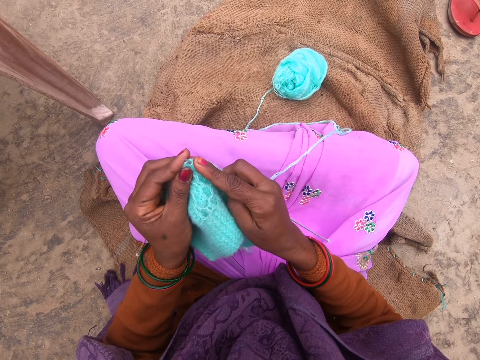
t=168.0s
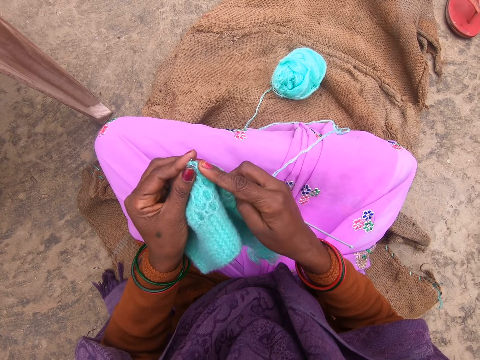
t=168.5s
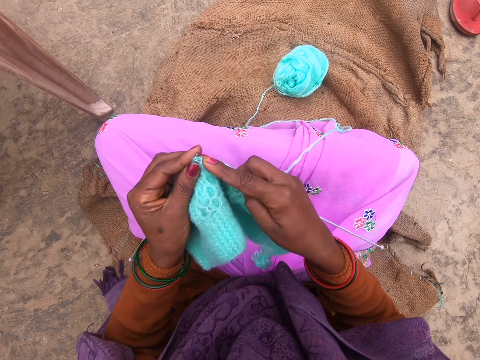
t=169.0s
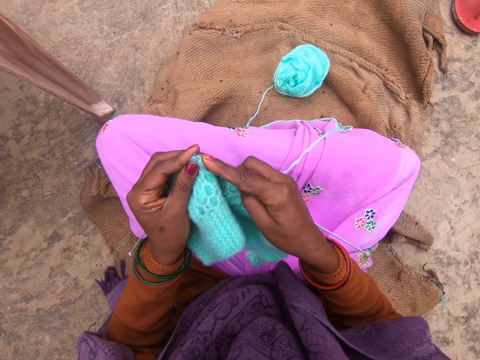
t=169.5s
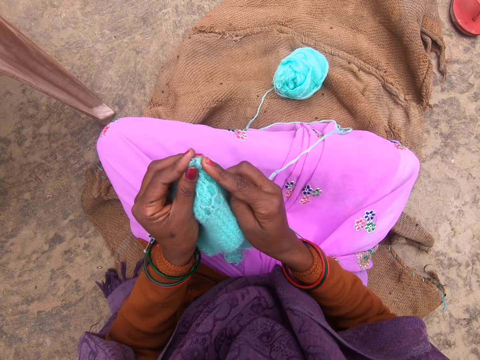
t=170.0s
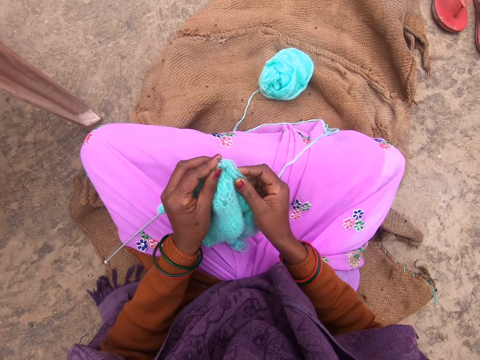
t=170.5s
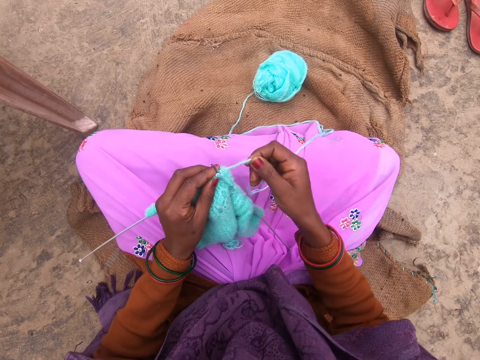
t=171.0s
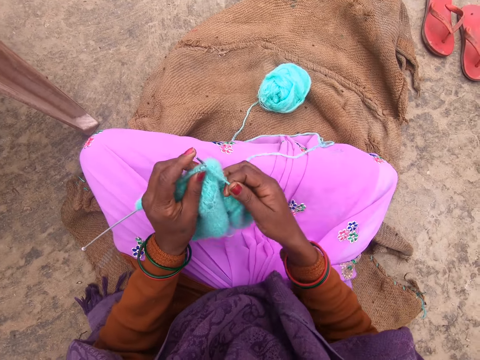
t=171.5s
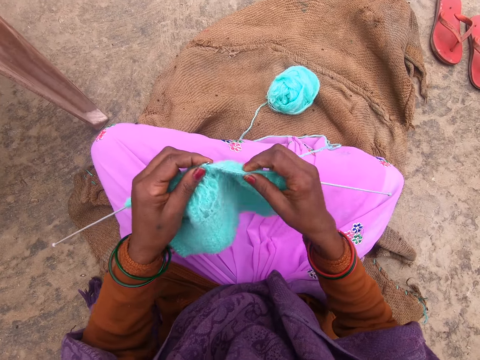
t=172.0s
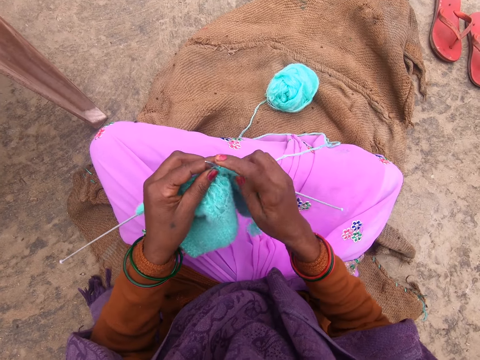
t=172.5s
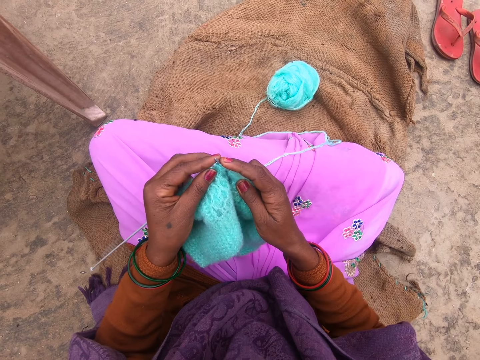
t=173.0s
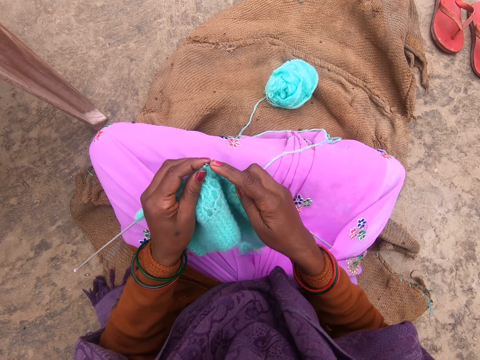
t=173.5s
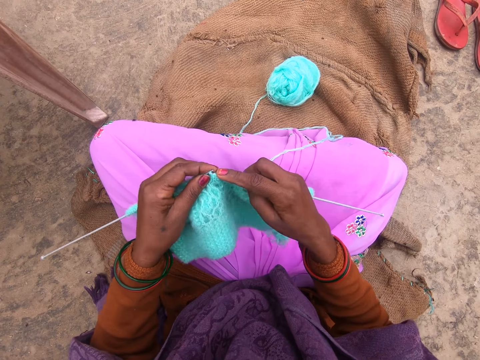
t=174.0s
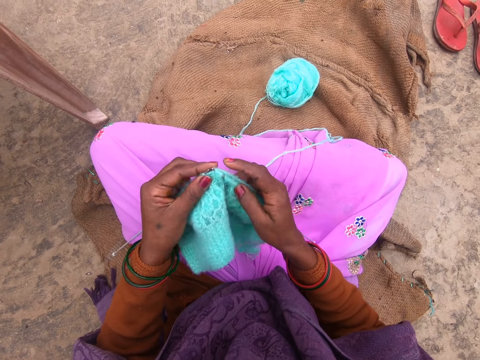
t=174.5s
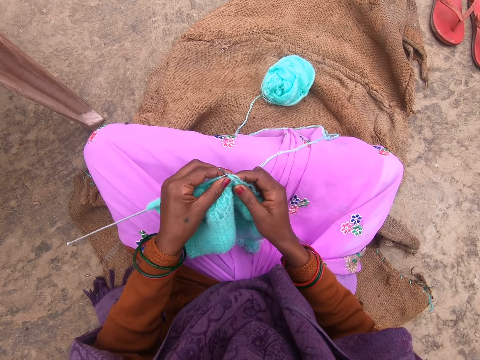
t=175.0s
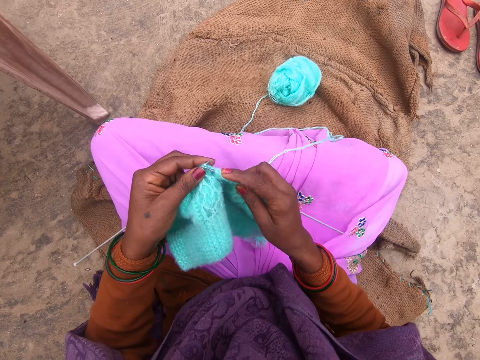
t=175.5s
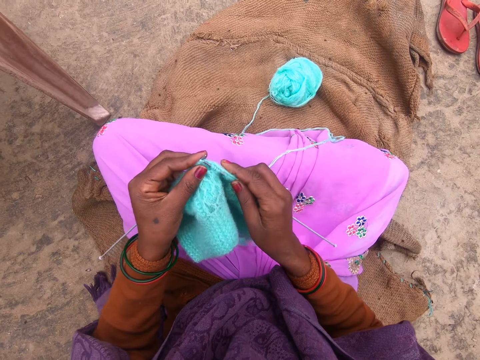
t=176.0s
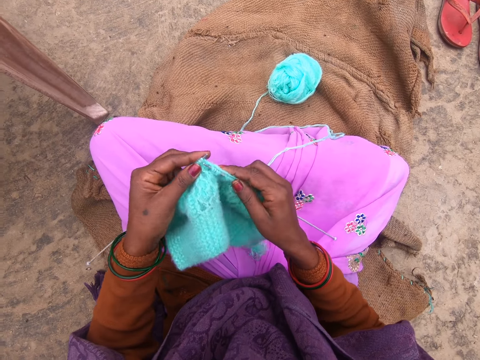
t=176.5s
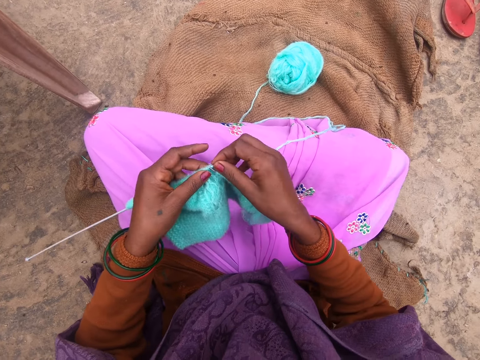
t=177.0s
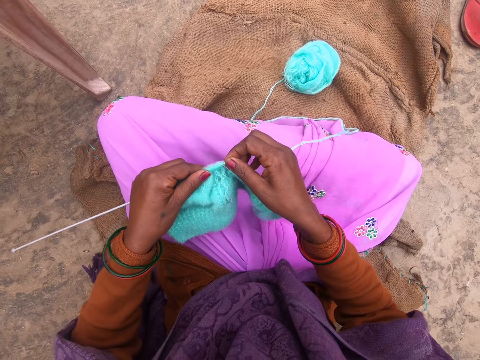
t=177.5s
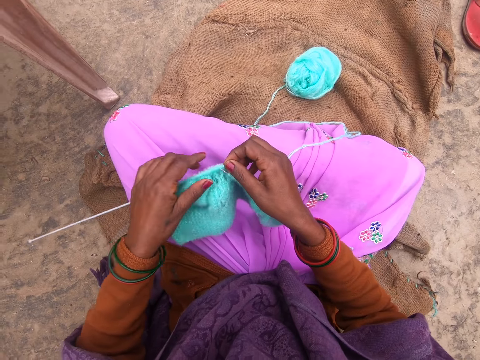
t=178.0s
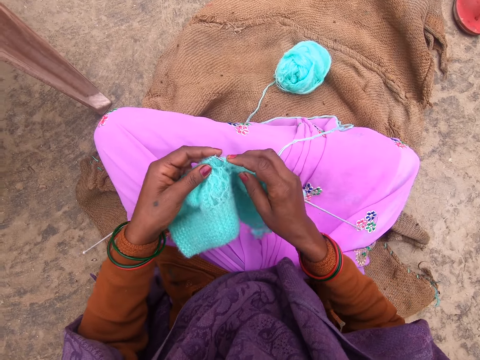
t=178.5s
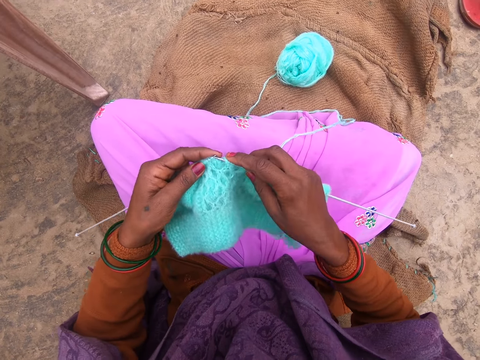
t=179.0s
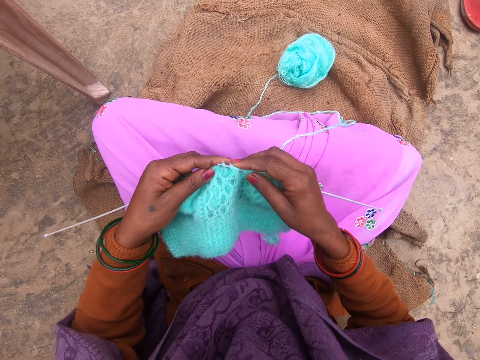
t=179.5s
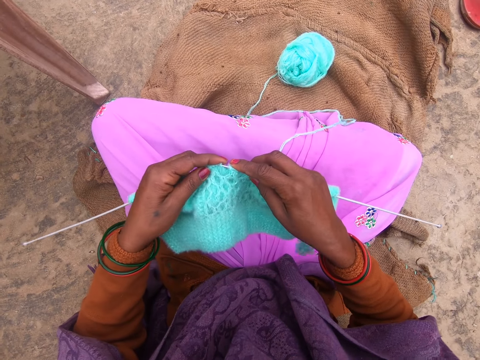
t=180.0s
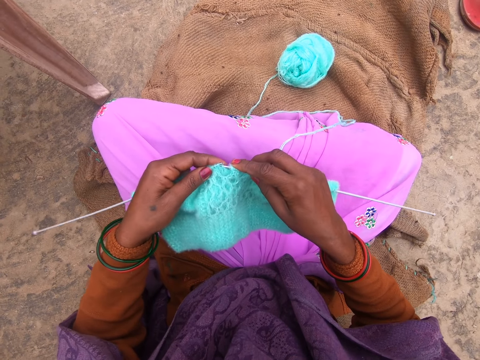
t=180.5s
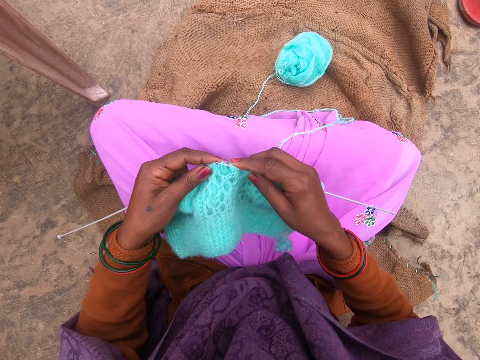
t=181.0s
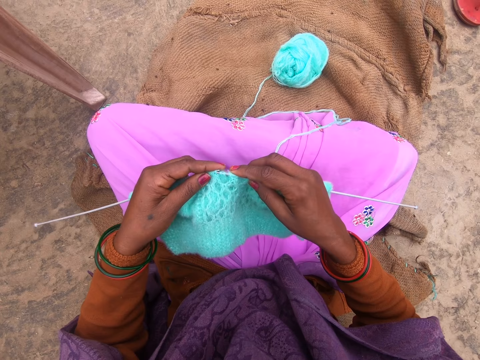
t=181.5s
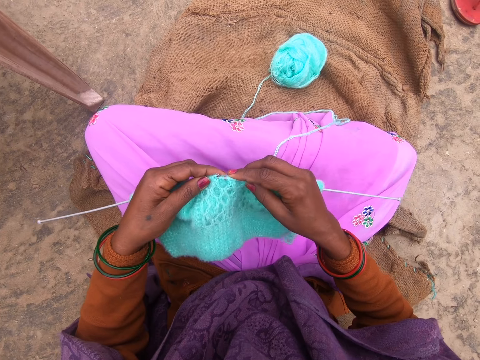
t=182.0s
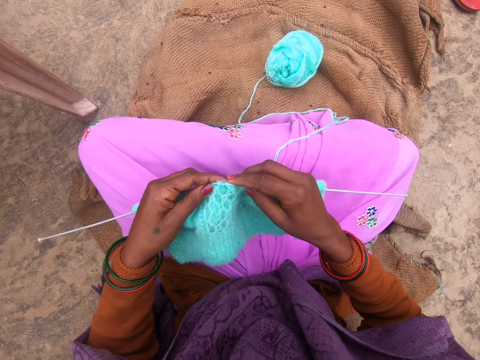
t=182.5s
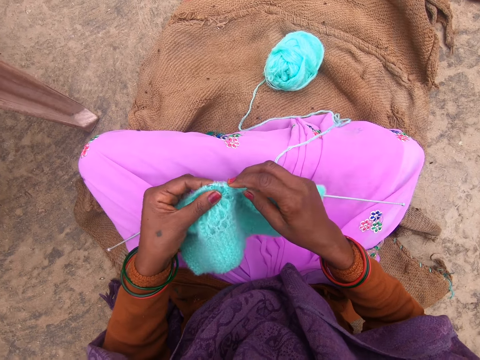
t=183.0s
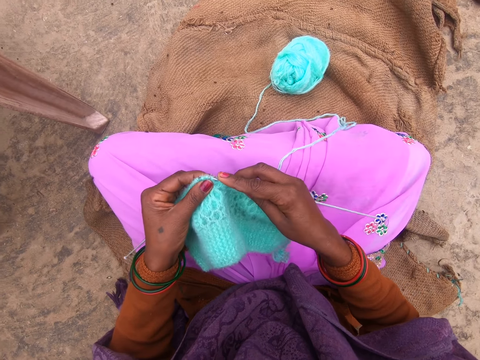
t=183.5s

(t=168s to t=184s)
The camera wearer rolls yarn around a knitting needle. They knit with the knitting needles. They adjust the fabric. They knit with the knitting needles.

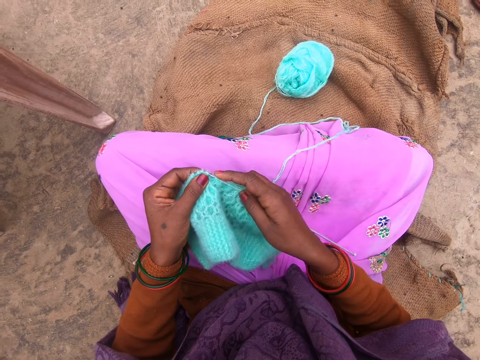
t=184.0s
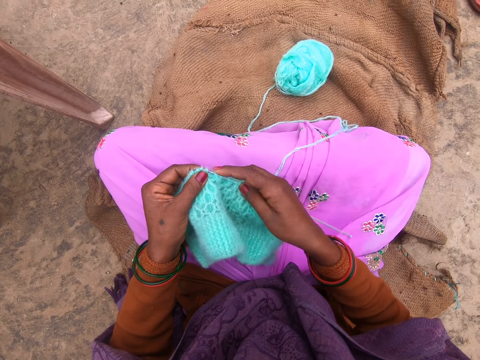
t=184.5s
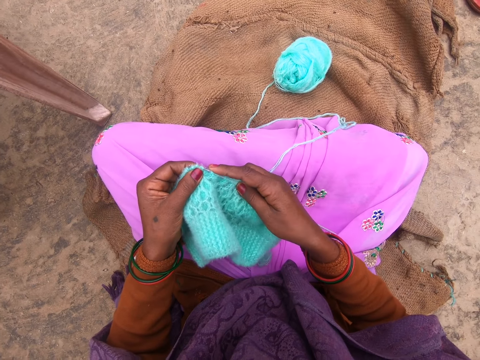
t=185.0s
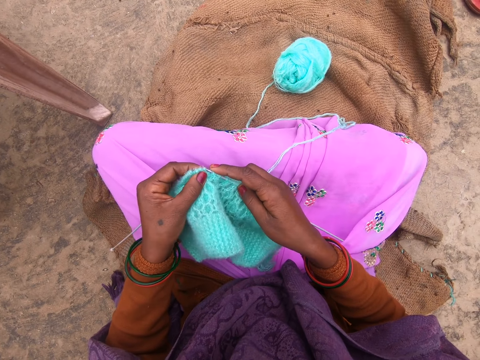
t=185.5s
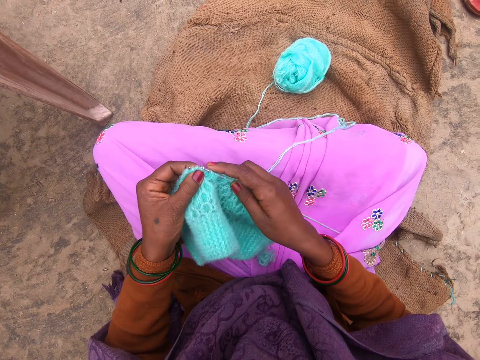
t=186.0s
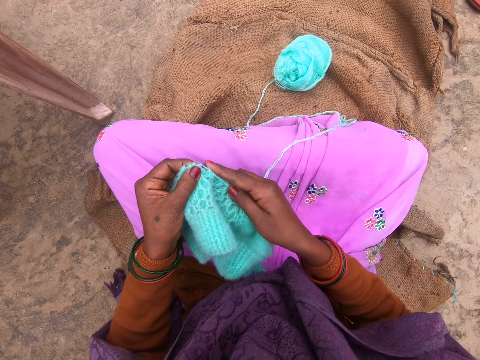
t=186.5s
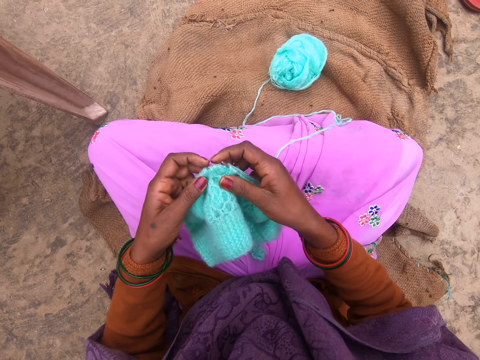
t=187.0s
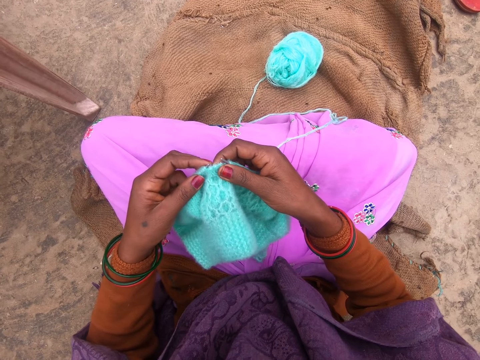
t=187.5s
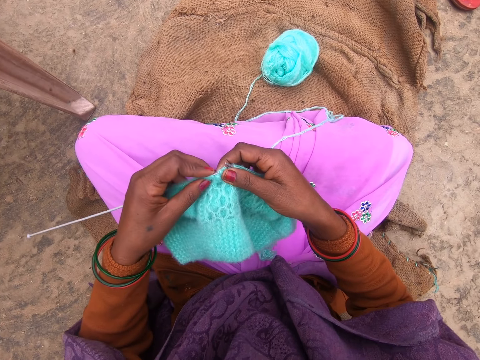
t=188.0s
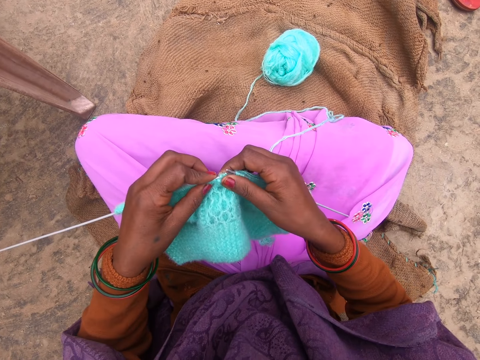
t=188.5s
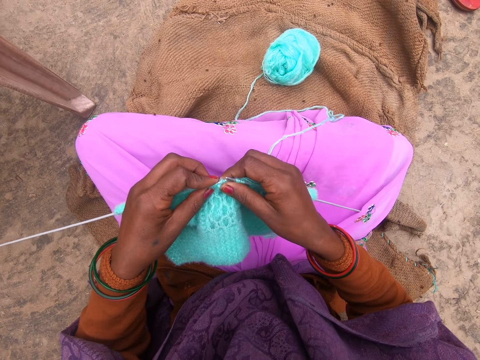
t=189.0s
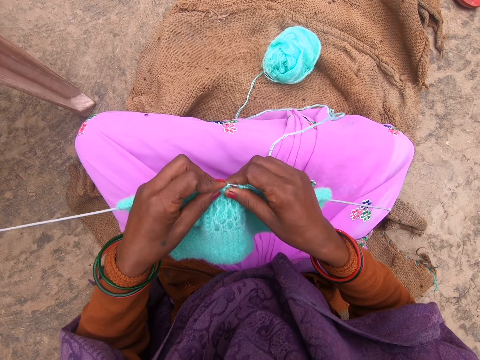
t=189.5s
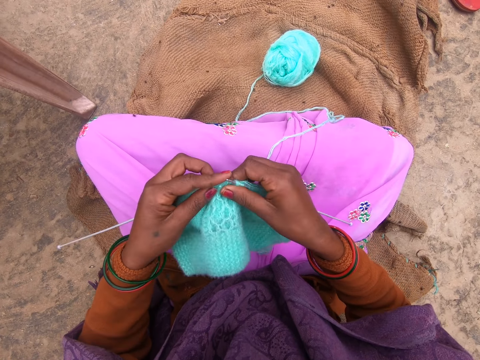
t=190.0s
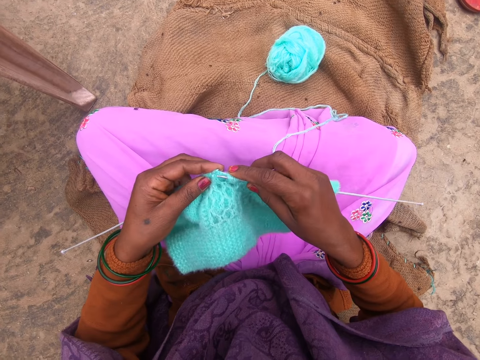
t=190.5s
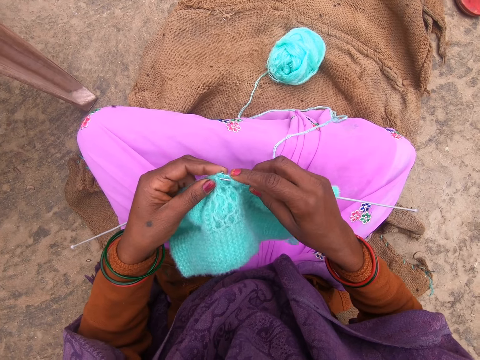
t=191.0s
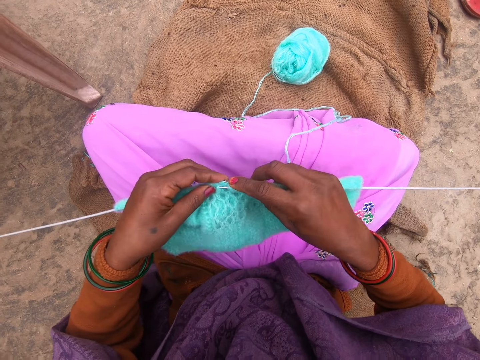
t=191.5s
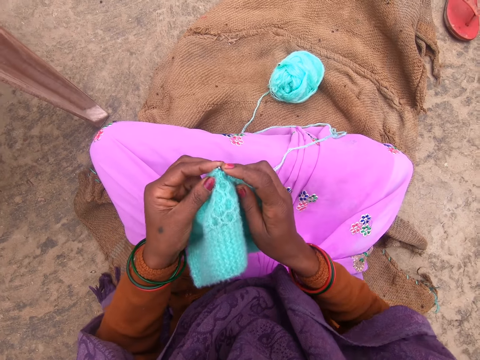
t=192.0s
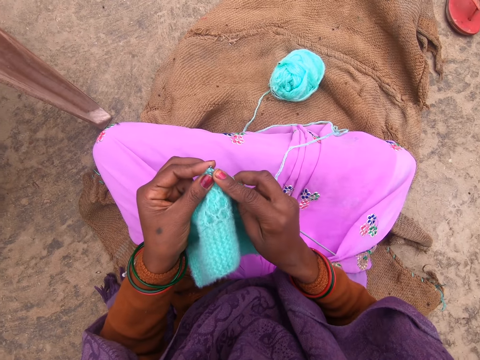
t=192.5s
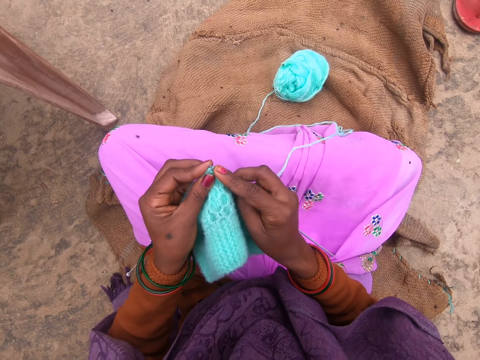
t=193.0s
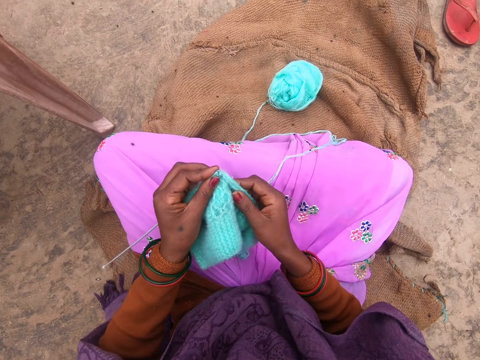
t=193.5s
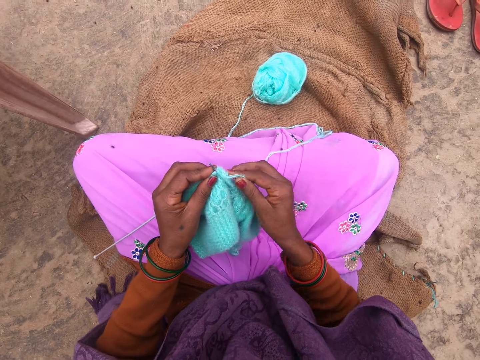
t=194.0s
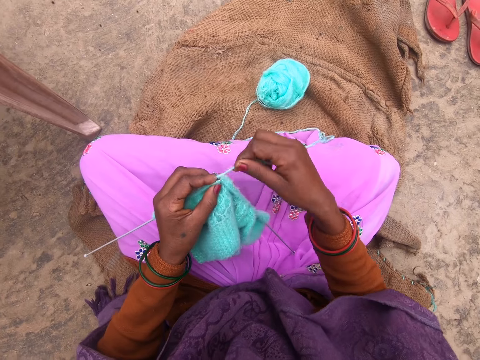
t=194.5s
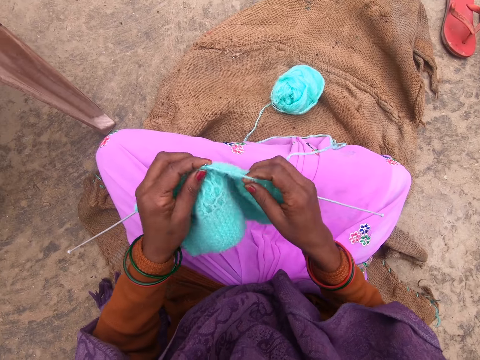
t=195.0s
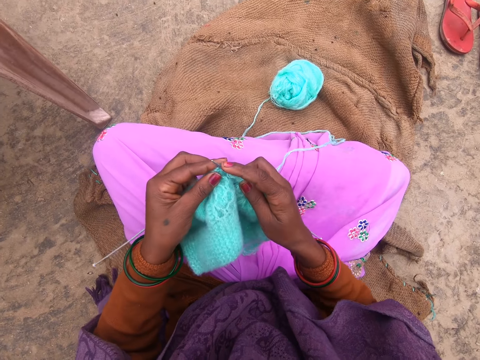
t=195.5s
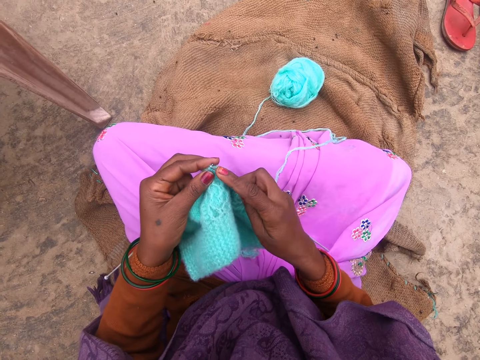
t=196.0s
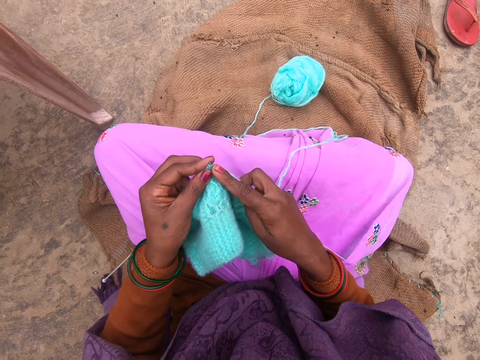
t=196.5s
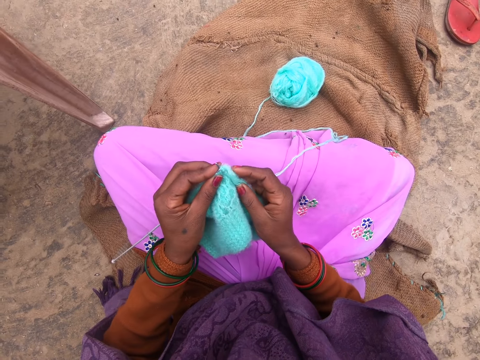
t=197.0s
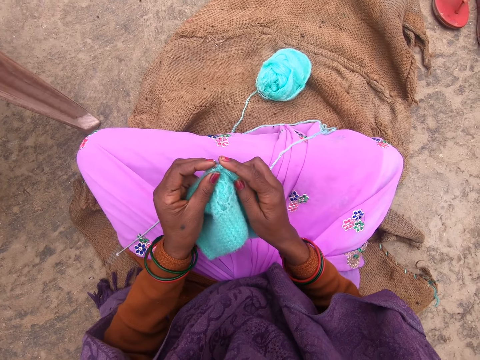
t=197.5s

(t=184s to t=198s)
The camera wearer inserts a yarn on the crochet. They roll yarn around a knitting needle. They sew a piece of yarn using the crochet. They knit with the knitting needles.
